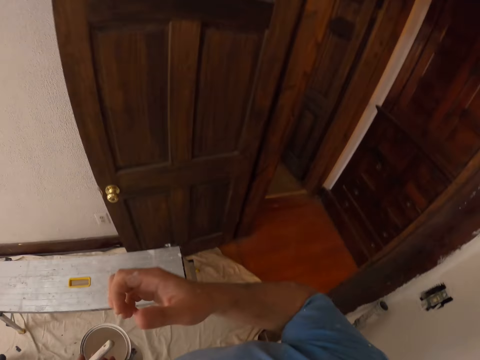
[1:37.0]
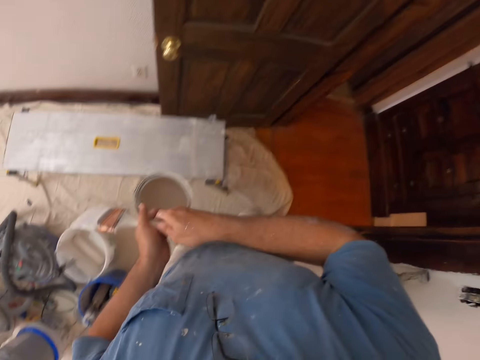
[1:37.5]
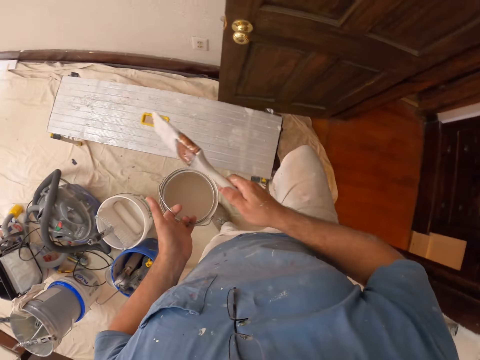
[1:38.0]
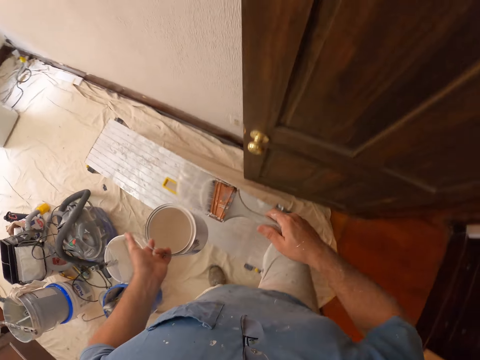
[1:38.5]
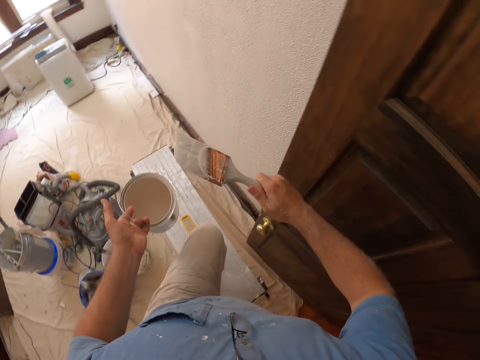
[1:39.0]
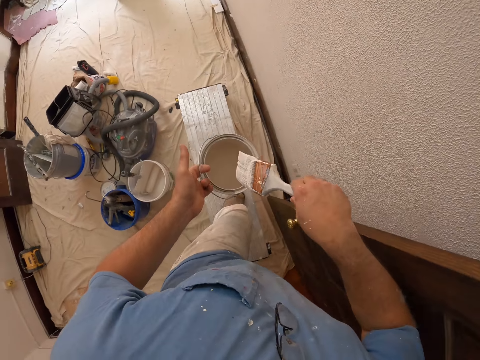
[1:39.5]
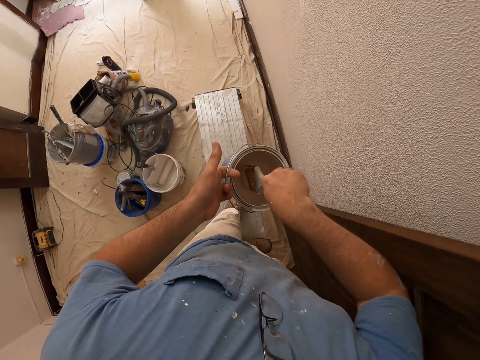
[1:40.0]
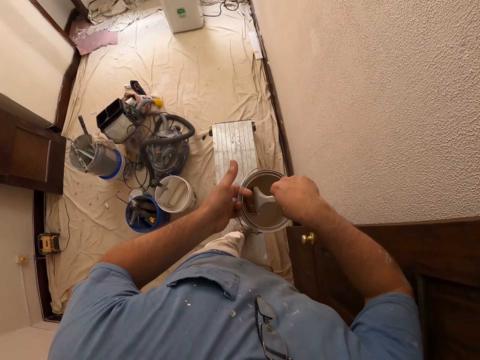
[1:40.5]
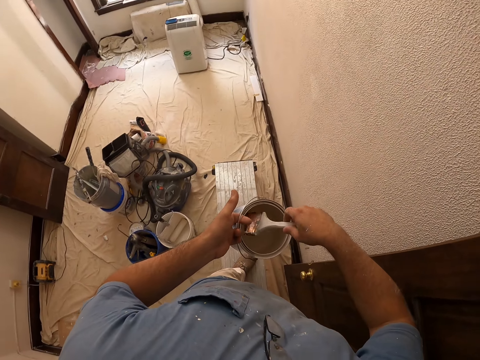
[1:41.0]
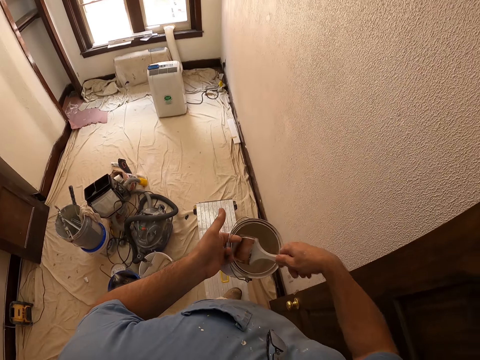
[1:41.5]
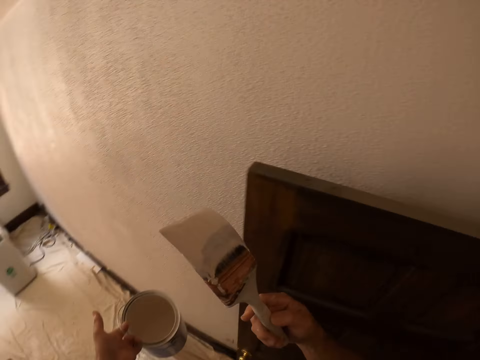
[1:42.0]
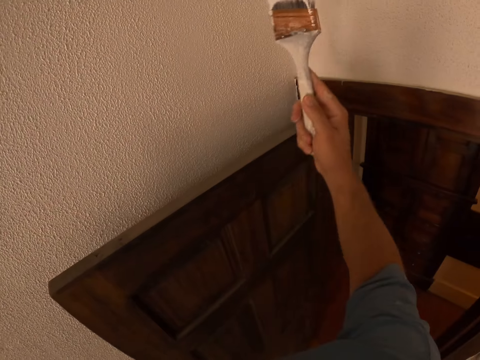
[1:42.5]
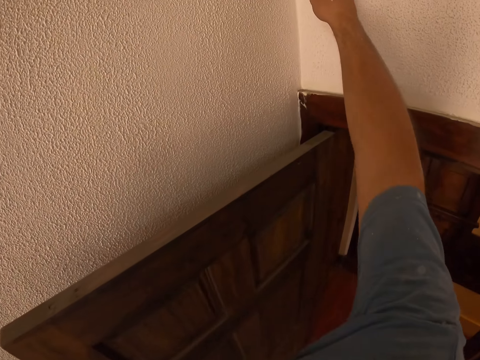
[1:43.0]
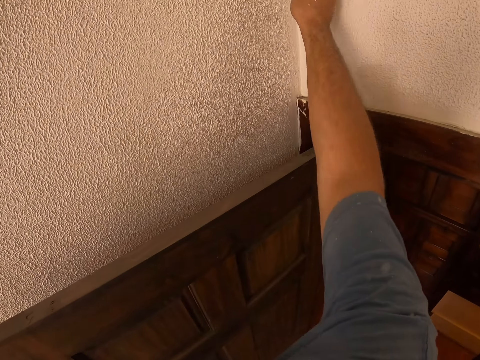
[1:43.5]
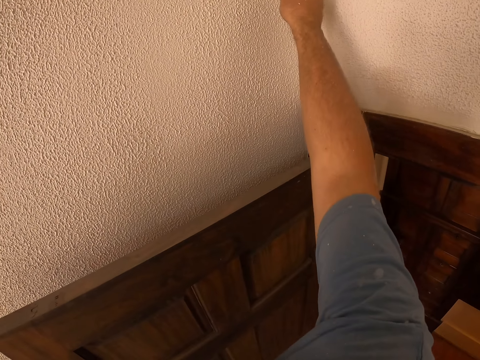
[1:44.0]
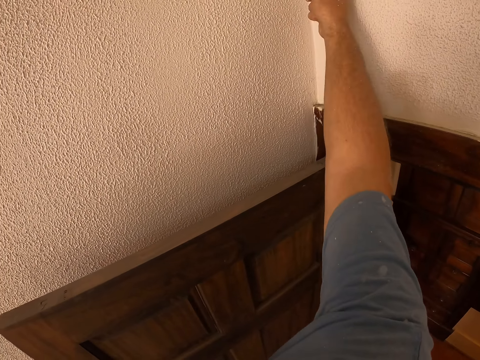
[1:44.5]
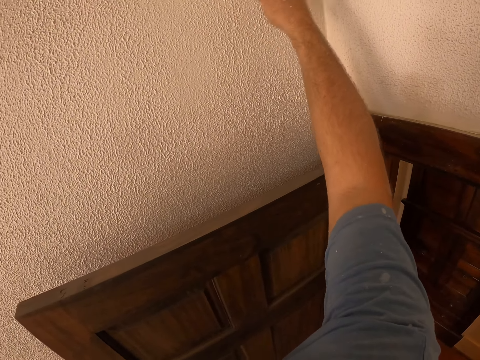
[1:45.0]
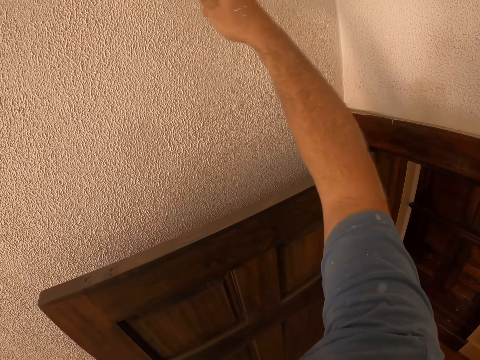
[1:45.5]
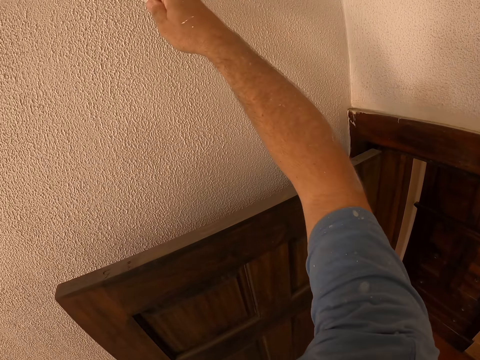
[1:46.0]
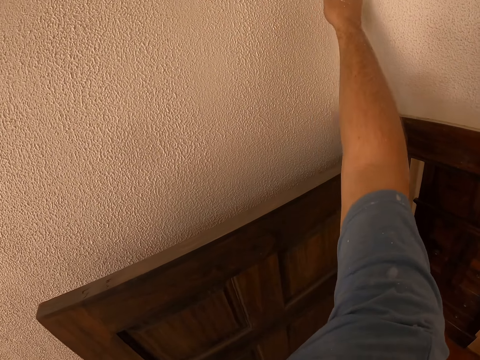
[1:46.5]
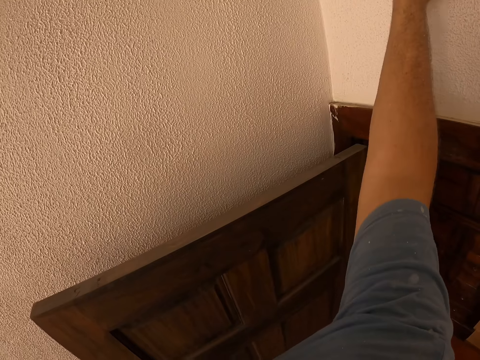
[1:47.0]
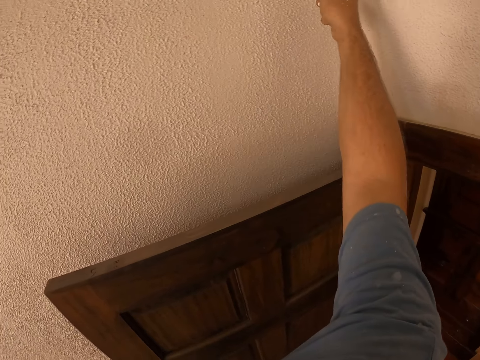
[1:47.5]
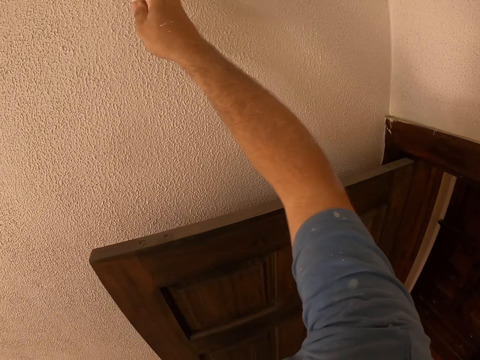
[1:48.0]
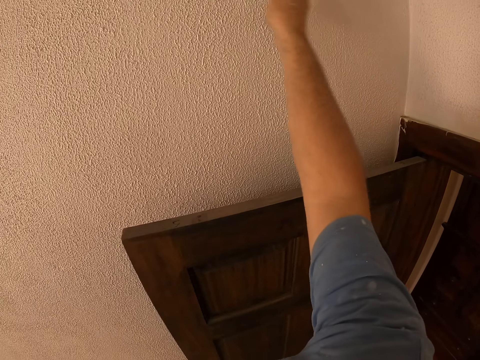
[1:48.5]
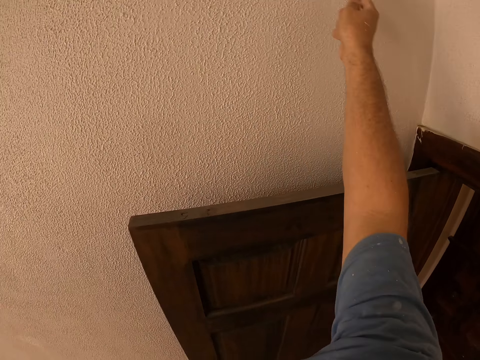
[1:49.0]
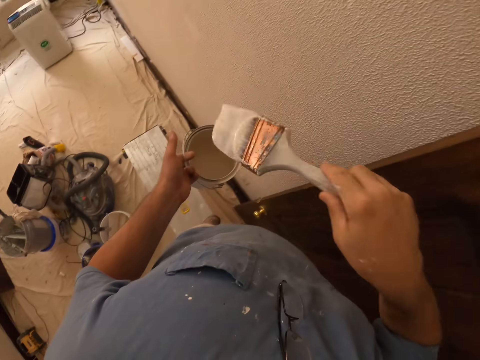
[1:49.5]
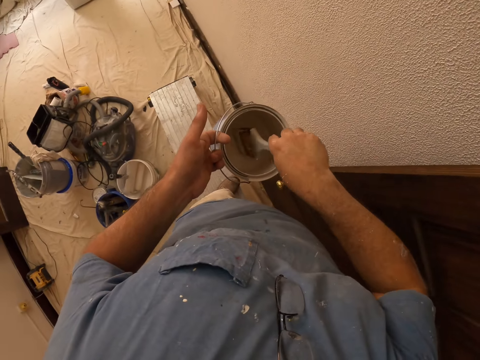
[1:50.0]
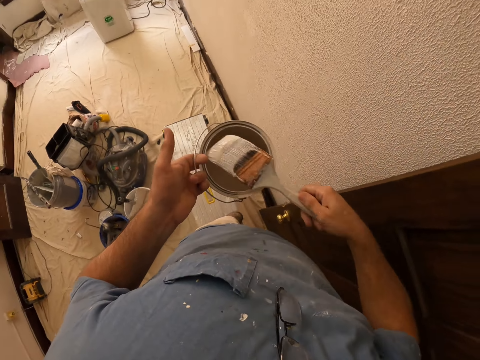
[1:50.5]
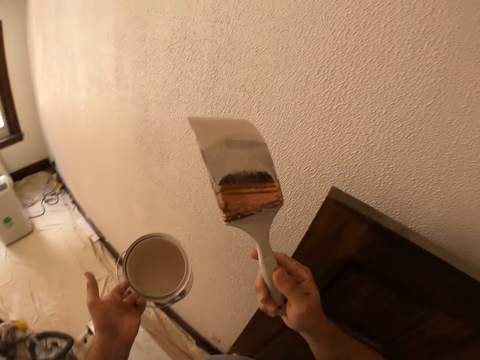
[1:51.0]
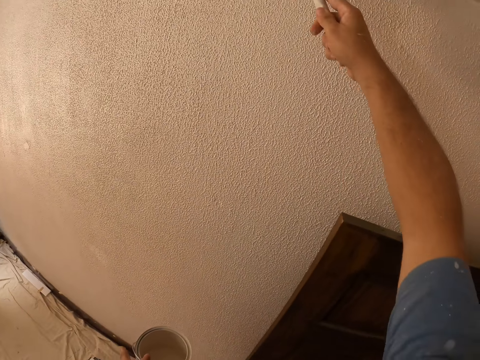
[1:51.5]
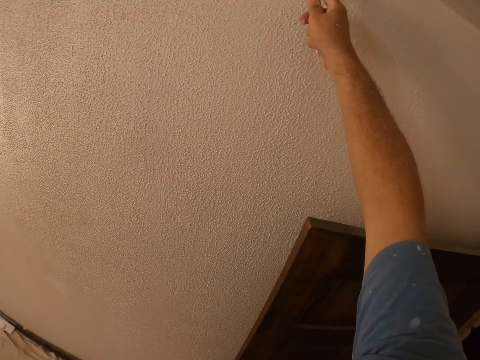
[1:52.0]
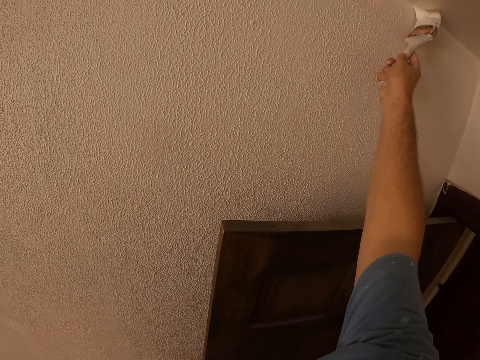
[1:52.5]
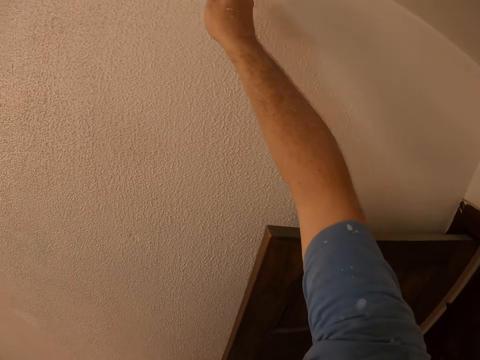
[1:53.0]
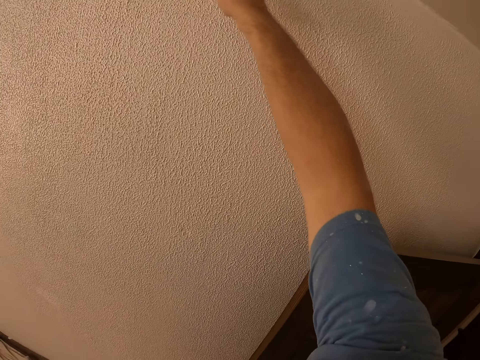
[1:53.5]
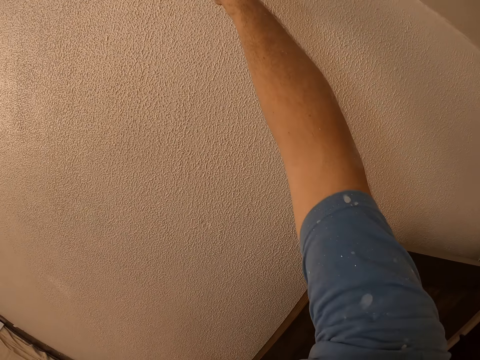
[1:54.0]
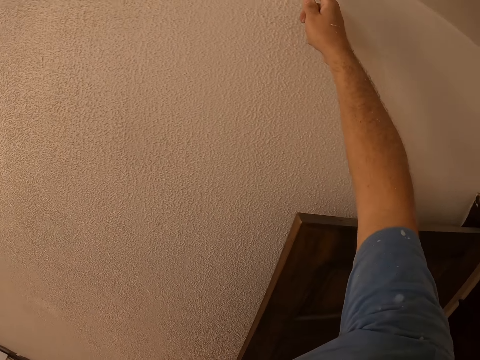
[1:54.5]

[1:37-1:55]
The camera wearer touches part of his body. He exchanges the hand holding the paint brush. He climbs the table. He walks in the room. He leans the right arm on the door. He dips the paint brush in the painting can. He paints the wall with the paint brush. He dips the paint brush in the painting can. He paints the wall with the paint brush.

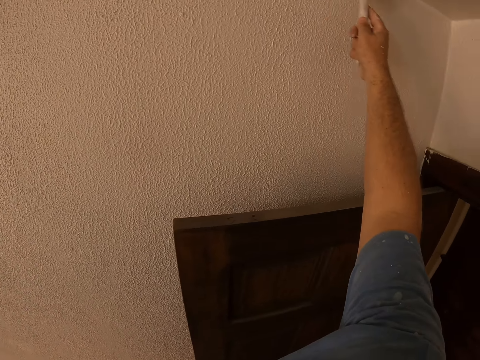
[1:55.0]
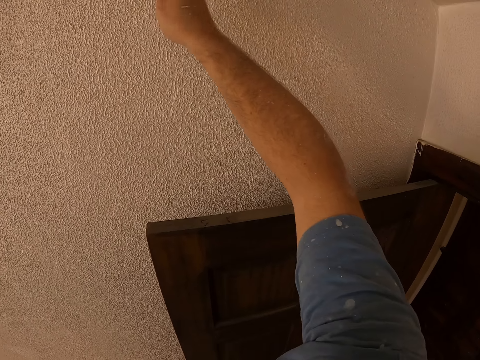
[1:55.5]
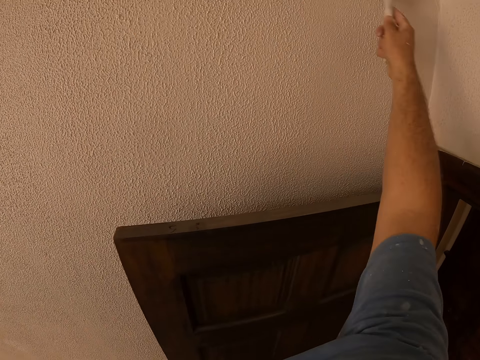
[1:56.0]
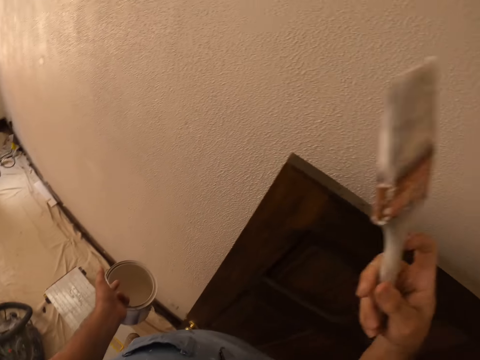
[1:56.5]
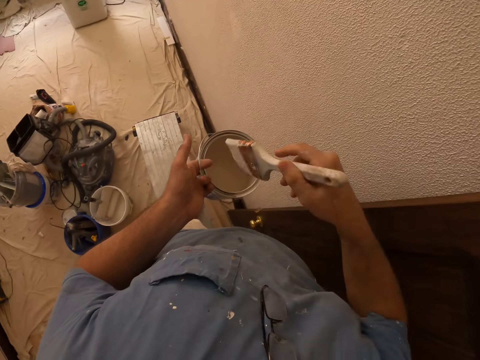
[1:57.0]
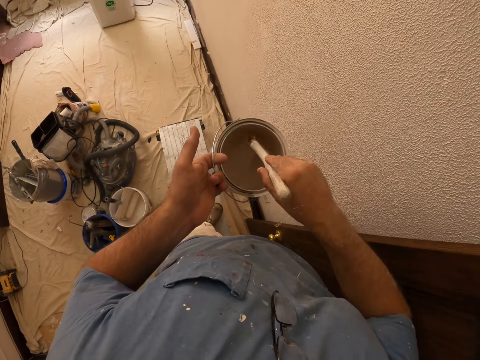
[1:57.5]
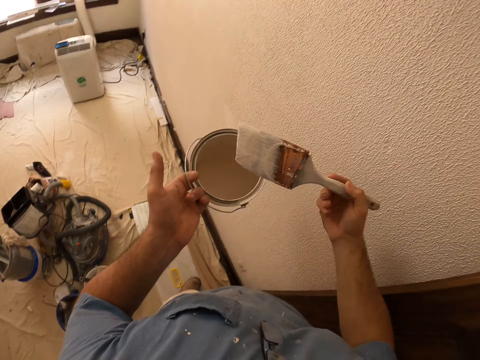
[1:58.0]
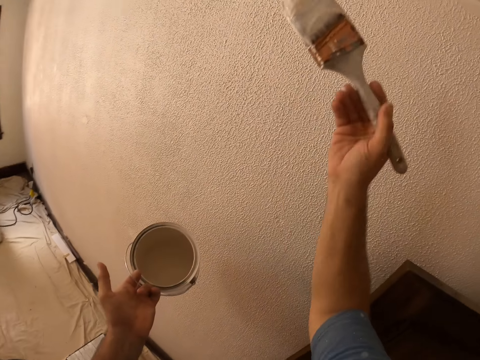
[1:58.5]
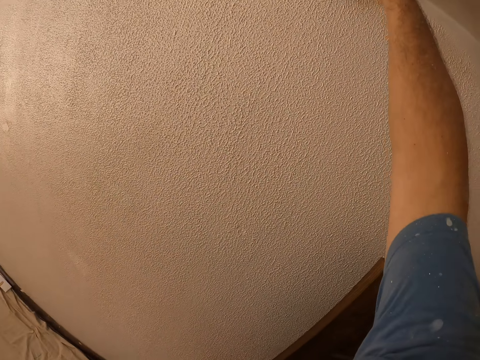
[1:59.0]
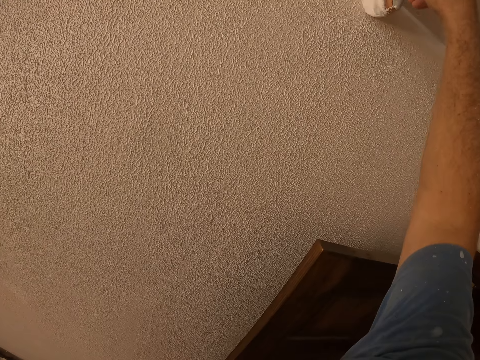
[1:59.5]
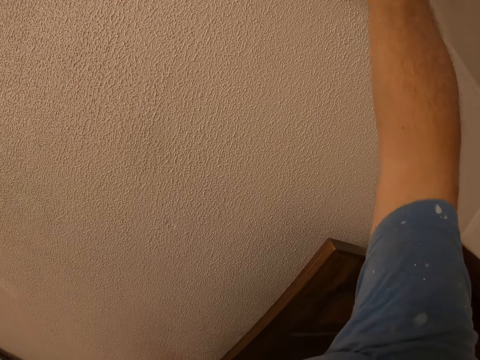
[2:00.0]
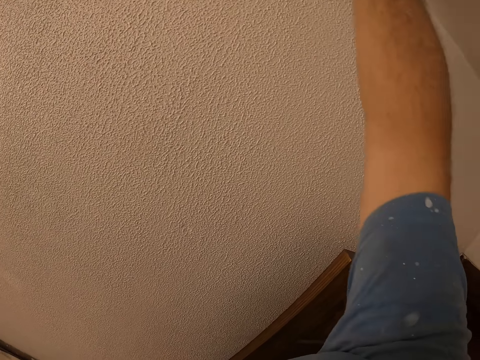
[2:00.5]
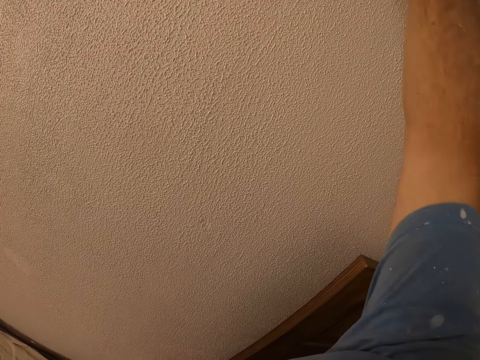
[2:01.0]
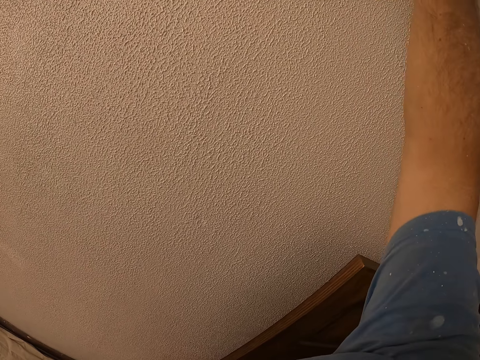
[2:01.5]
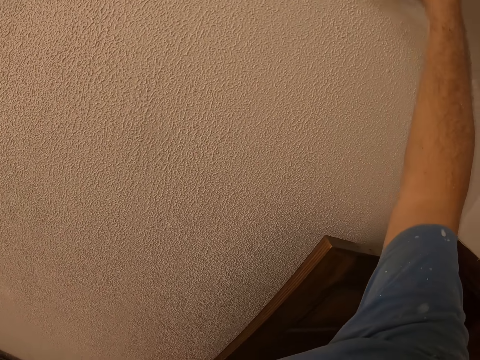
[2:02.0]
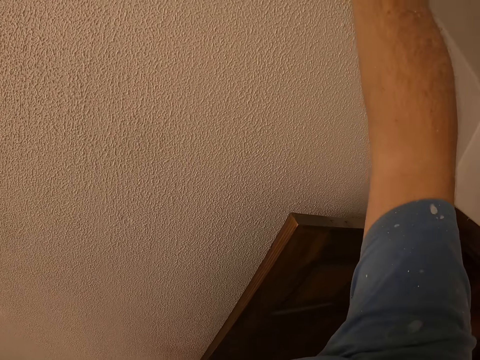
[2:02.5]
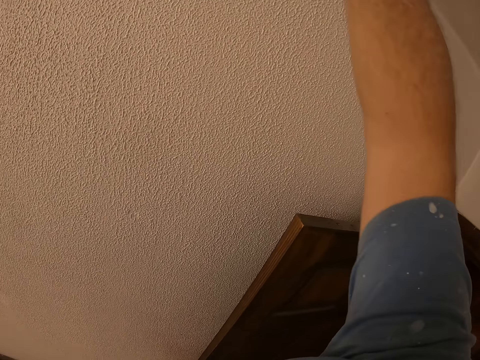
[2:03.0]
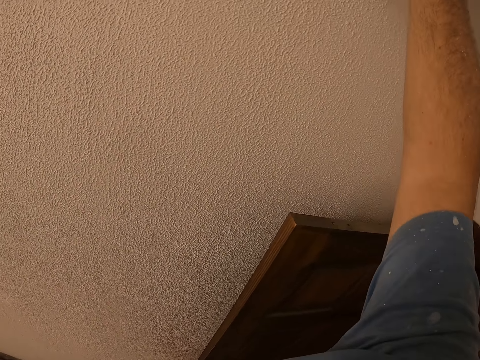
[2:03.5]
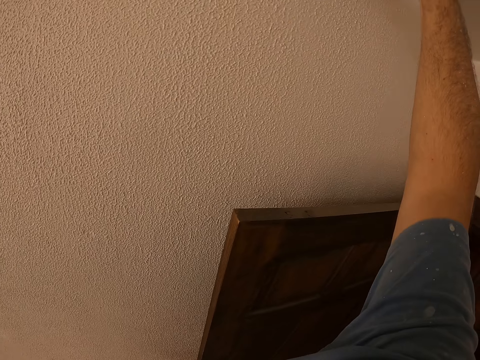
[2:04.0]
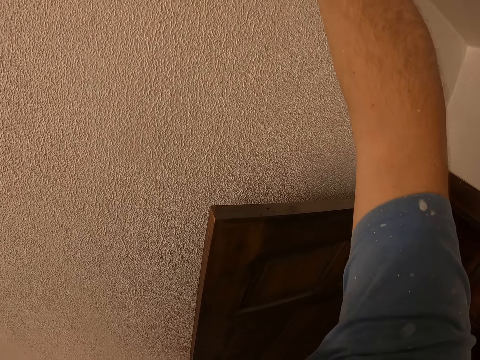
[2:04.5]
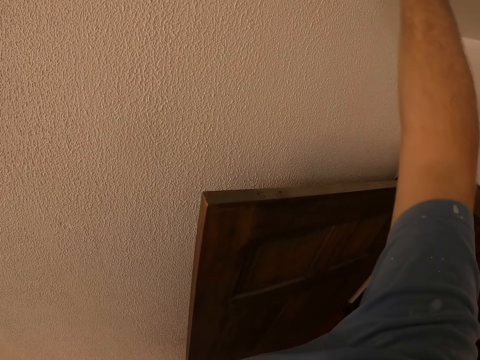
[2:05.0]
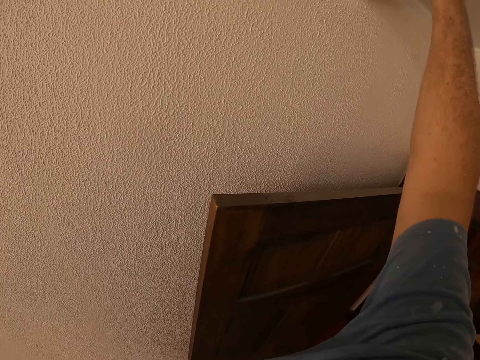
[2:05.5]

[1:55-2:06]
The camera wearer dips the paint brush in the painting can. They paint the wall with the paint brush.
